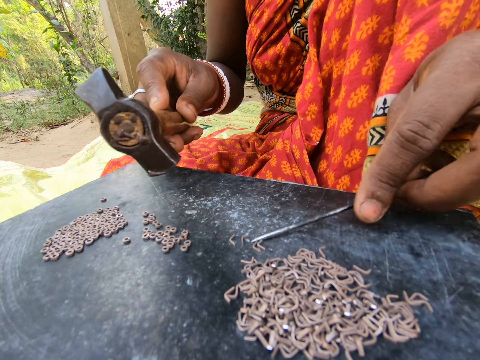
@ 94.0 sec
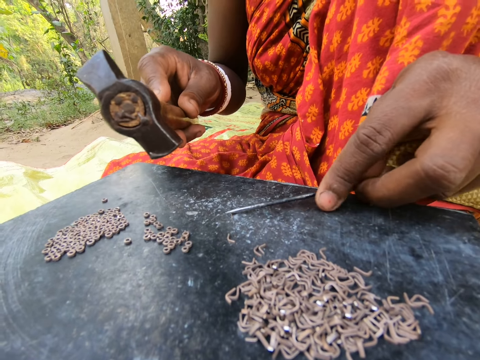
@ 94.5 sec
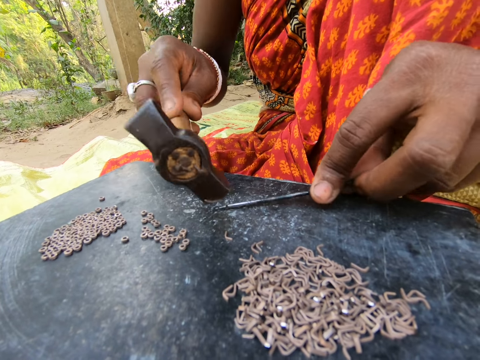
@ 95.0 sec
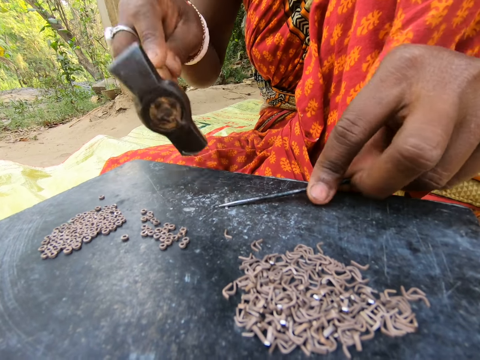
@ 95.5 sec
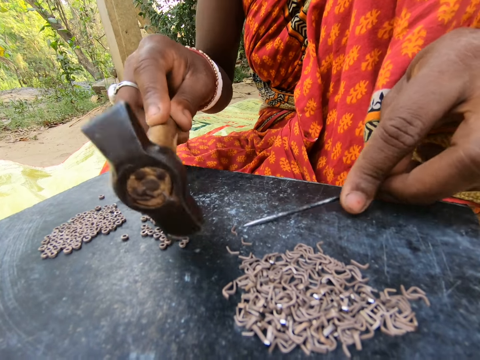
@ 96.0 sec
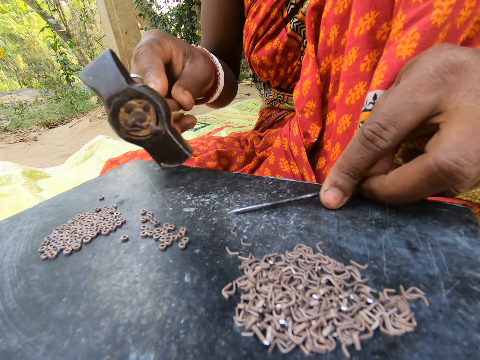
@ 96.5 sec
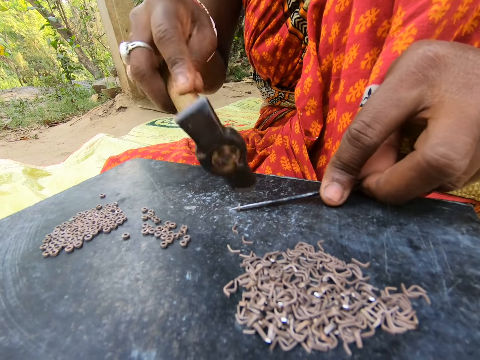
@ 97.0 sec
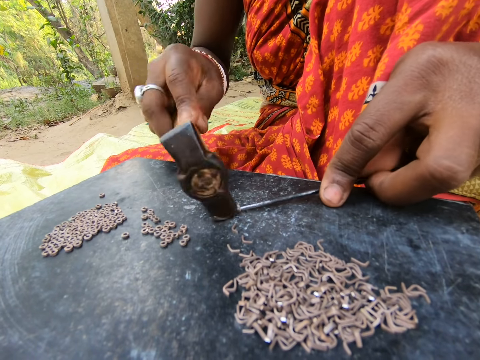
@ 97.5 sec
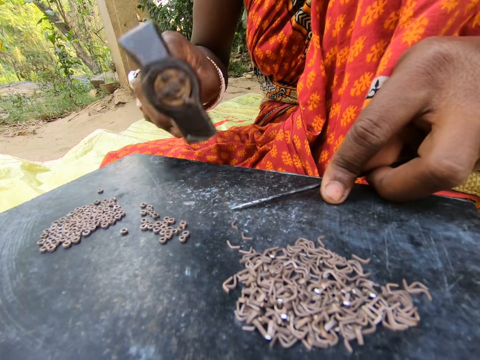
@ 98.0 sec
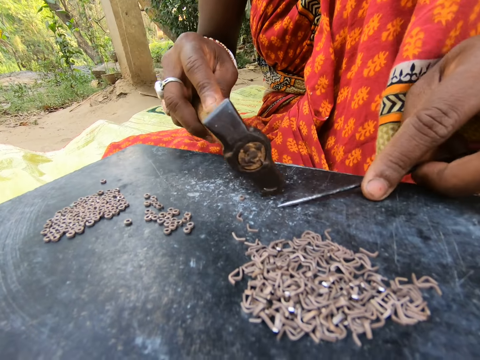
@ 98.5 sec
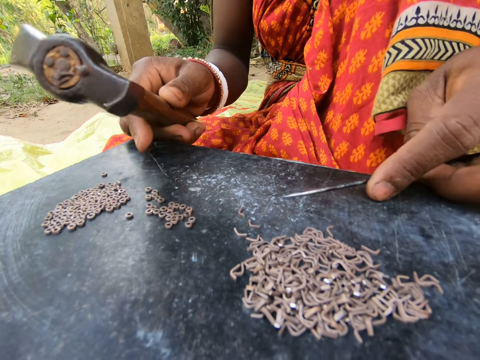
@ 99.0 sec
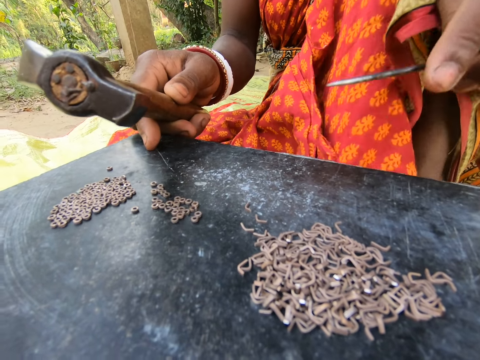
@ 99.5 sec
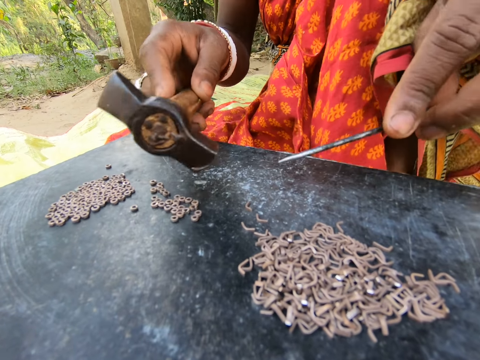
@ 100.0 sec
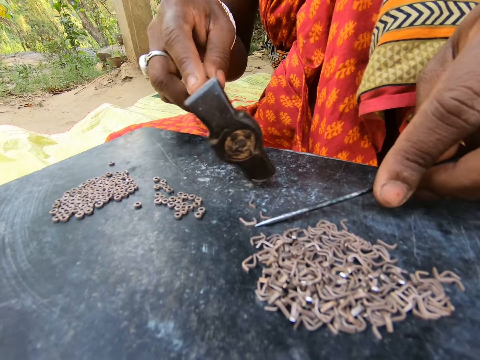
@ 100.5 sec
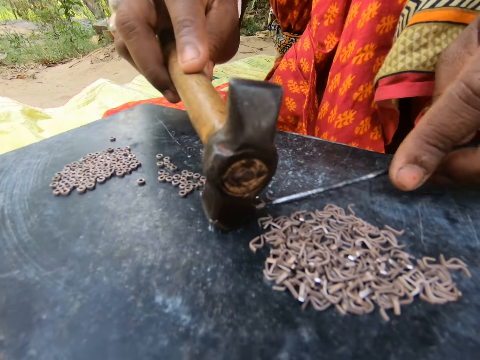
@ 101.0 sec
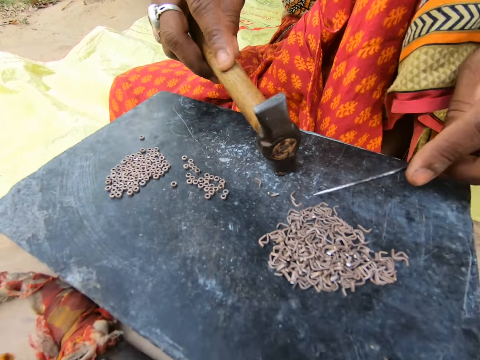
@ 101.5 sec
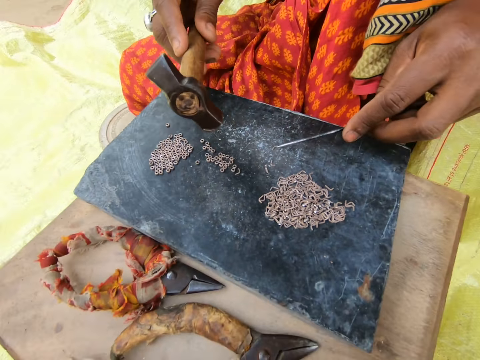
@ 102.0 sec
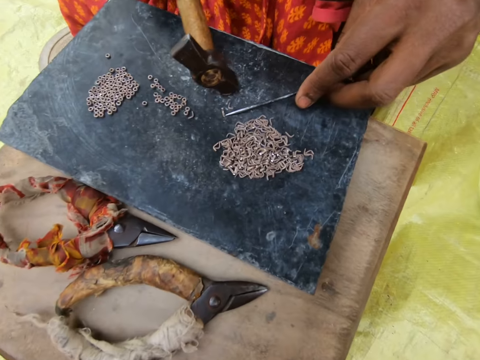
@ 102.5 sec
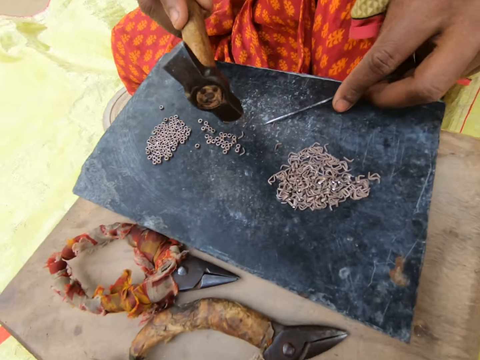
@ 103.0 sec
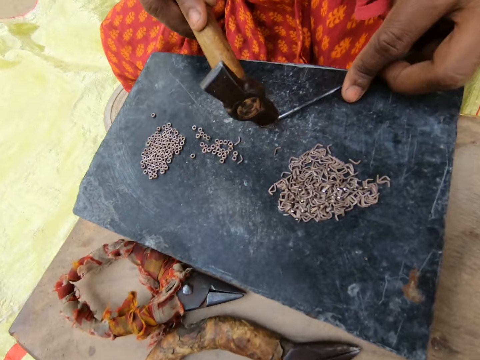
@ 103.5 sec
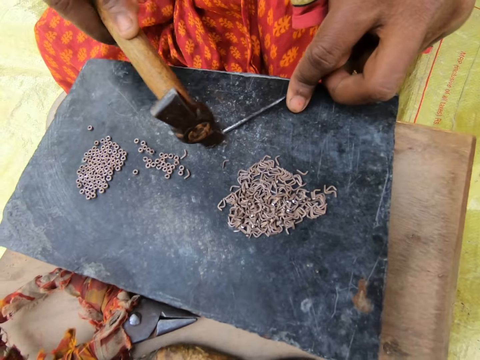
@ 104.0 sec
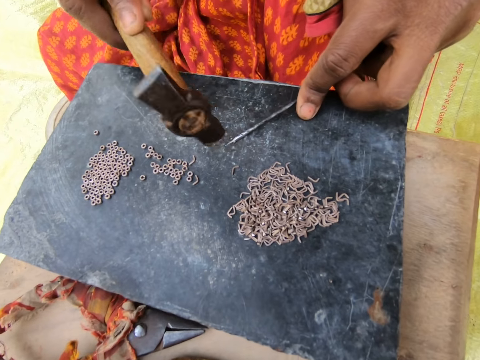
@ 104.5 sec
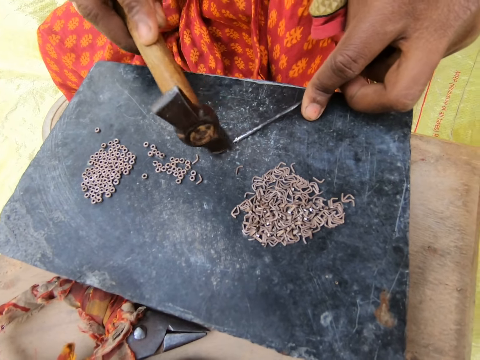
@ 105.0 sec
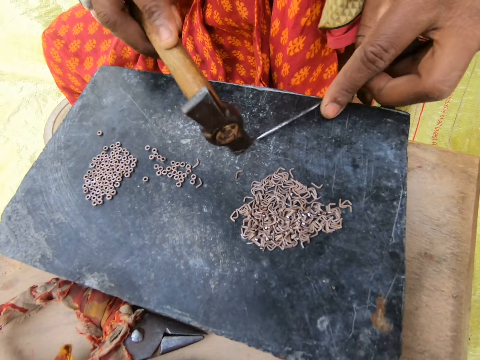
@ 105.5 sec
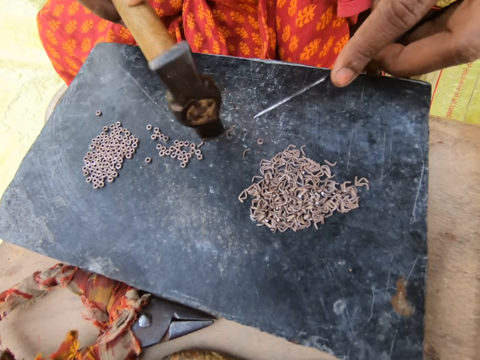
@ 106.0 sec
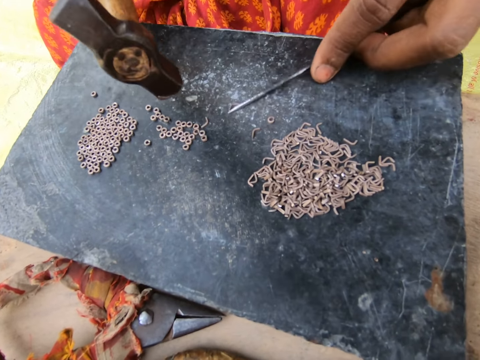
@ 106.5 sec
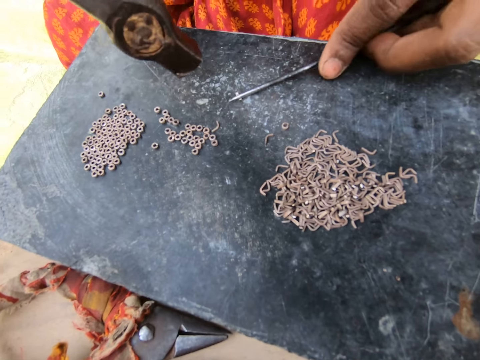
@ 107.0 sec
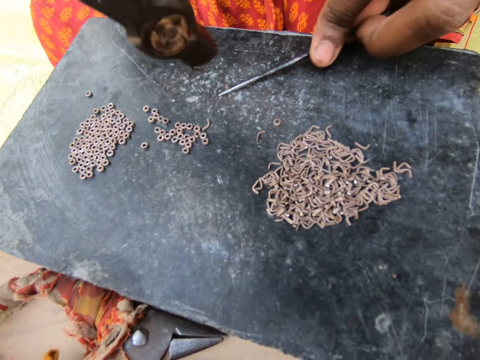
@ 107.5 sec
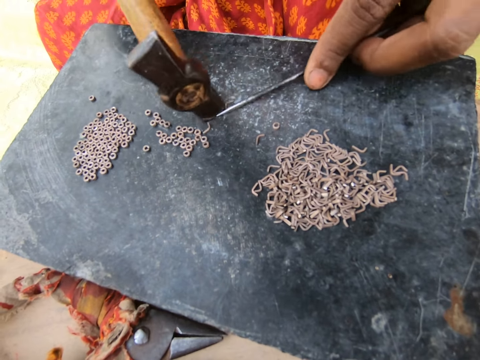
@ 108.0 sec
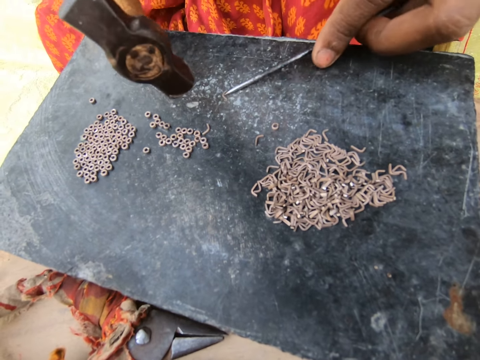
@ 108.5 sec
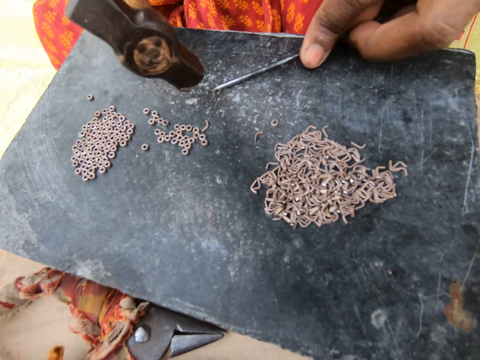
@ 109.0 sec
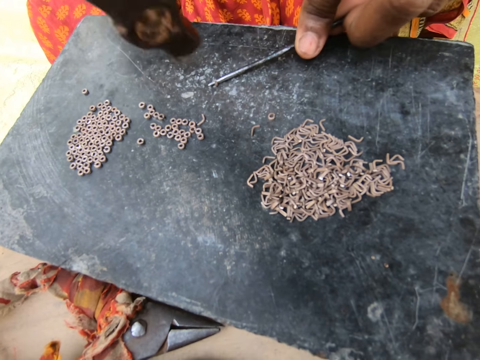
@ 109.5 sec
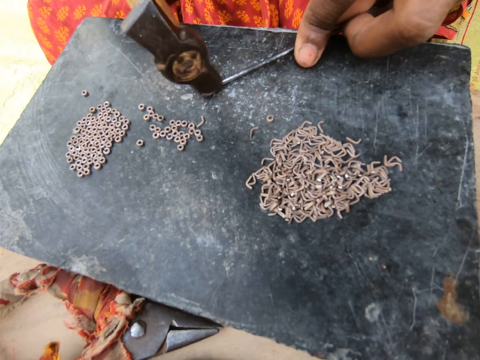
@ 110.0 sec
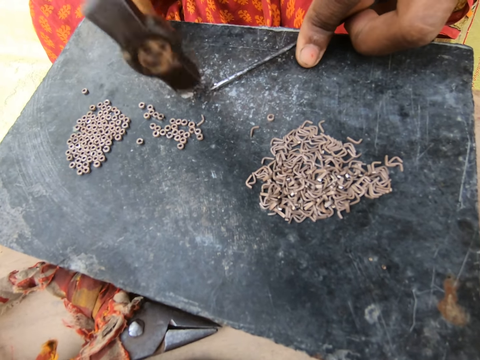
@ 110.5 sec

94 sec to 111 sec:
A woman moves pieces of metal on the board. The woman hits a metal with a hammer. The woman moves the pieces of metal on the board. The woman hits the metal with the hammer. The woman moves around. The camera wearer fixes the camera on the head. They look around. The woman moves the pieces of metal on the board. The woman hits the metal with the hammer. The woman moves the pieces of metal on the board. The woman hits the metal with the hammer. The woman moves a piece of metal on the board. The woman hits the metal with the hammer.

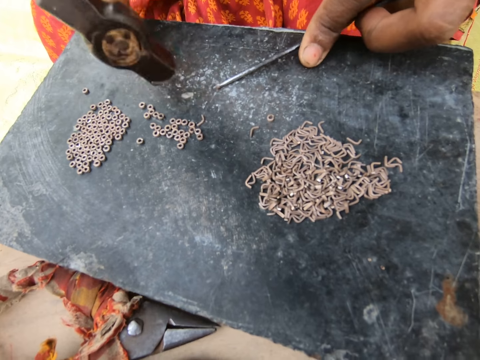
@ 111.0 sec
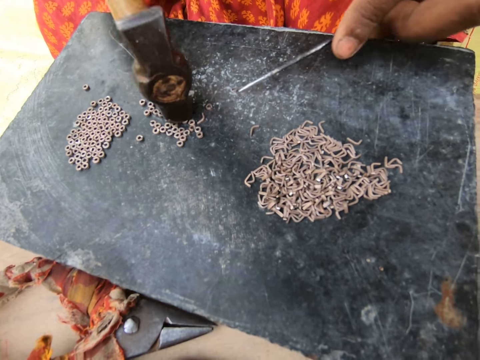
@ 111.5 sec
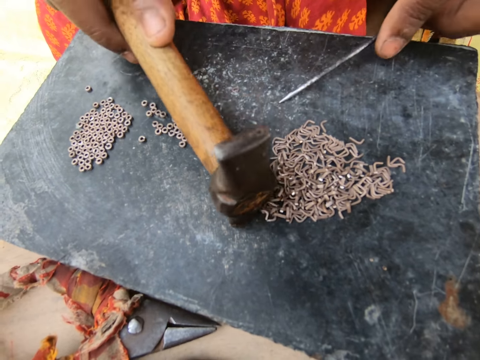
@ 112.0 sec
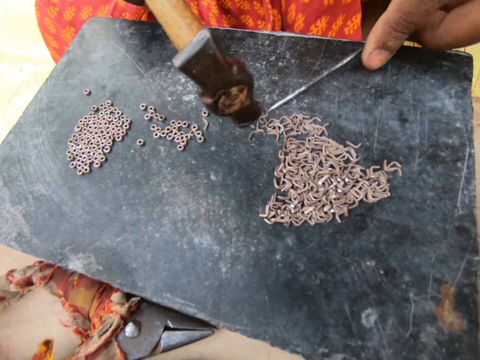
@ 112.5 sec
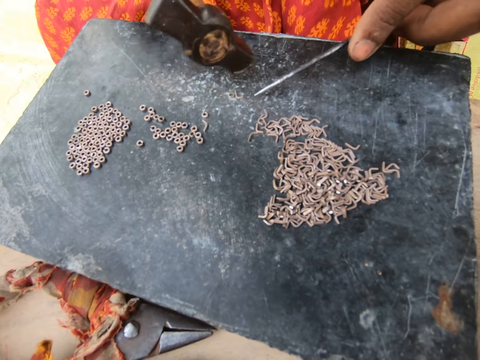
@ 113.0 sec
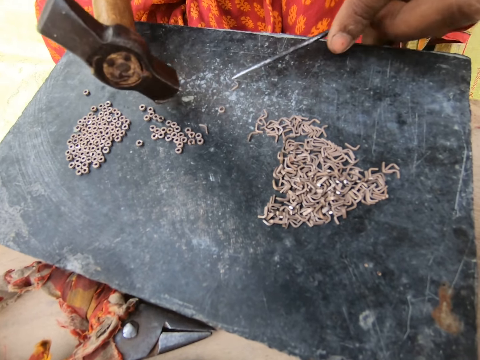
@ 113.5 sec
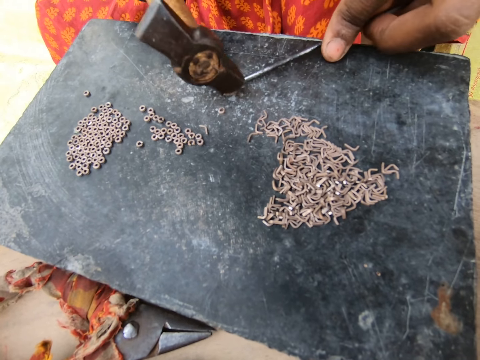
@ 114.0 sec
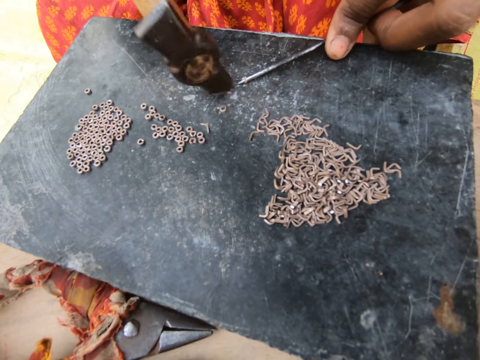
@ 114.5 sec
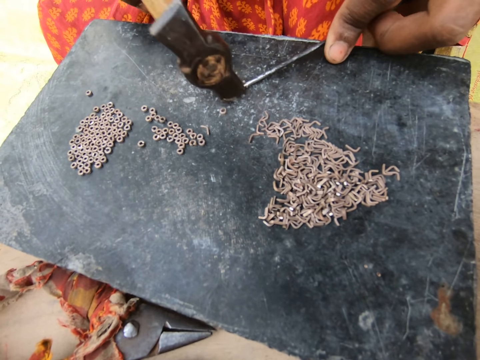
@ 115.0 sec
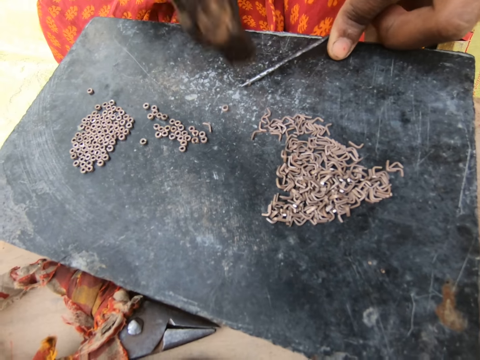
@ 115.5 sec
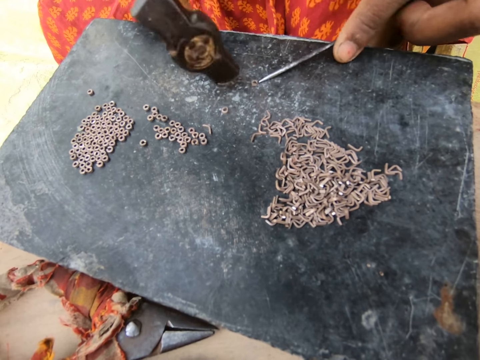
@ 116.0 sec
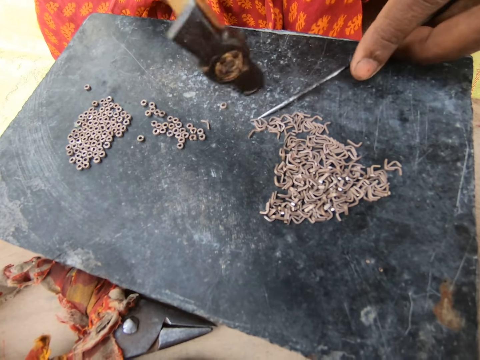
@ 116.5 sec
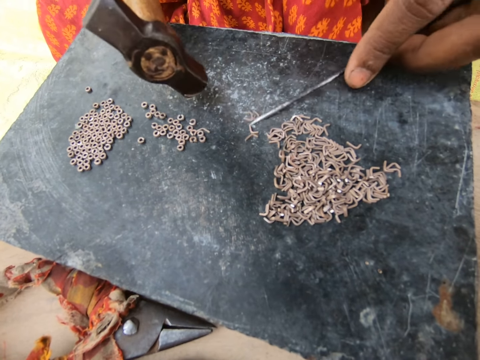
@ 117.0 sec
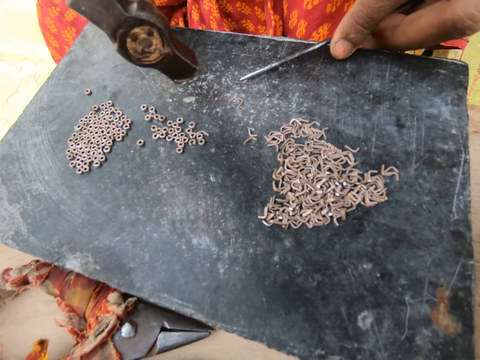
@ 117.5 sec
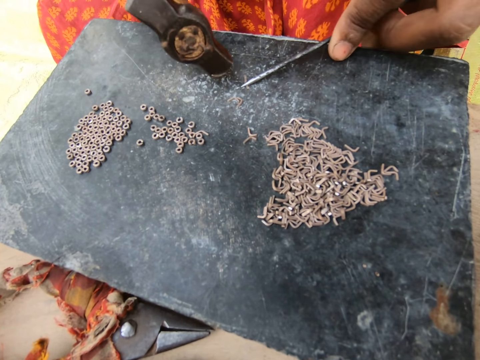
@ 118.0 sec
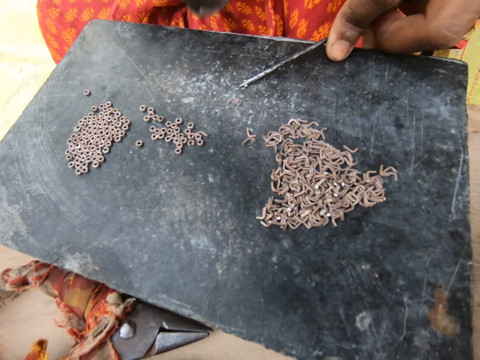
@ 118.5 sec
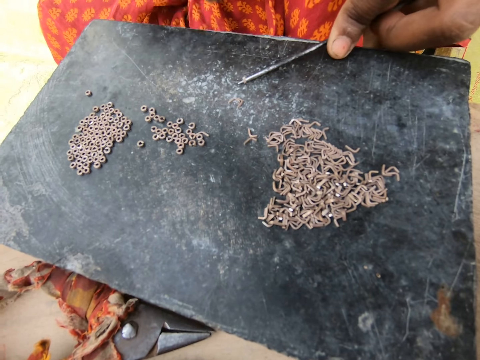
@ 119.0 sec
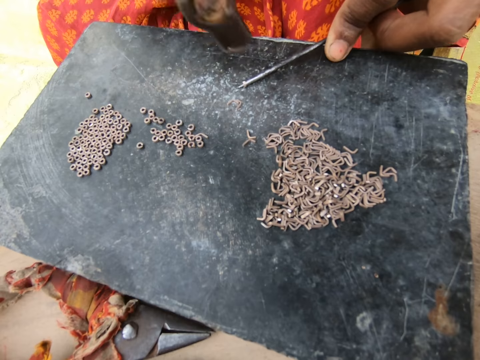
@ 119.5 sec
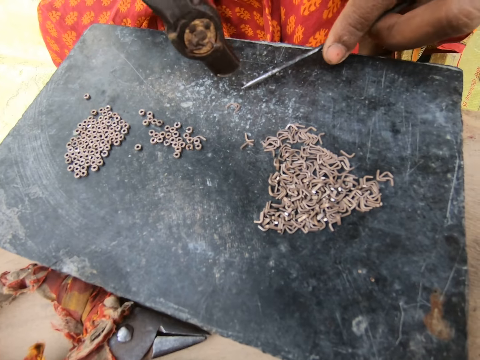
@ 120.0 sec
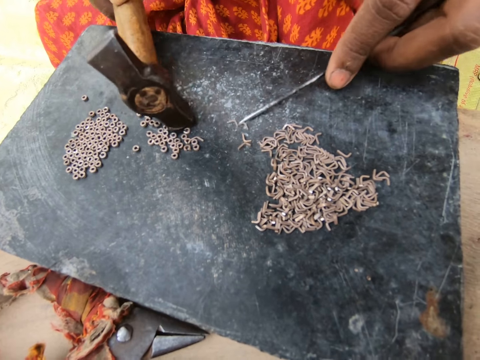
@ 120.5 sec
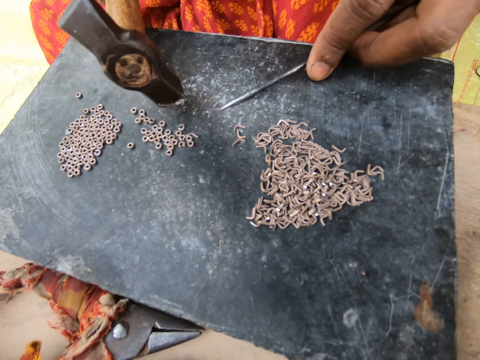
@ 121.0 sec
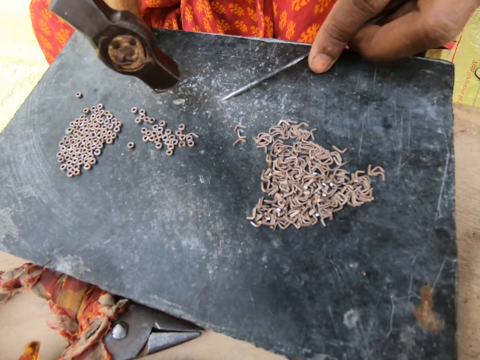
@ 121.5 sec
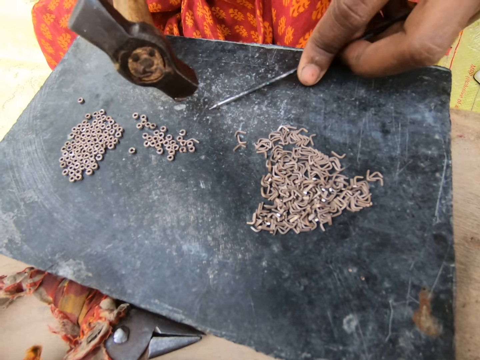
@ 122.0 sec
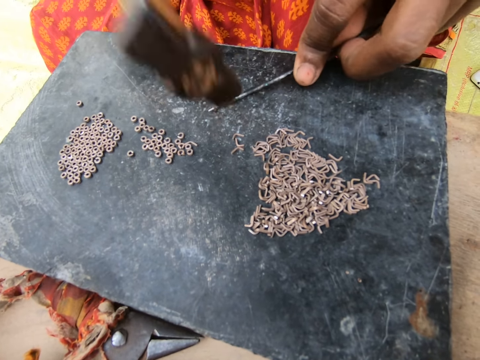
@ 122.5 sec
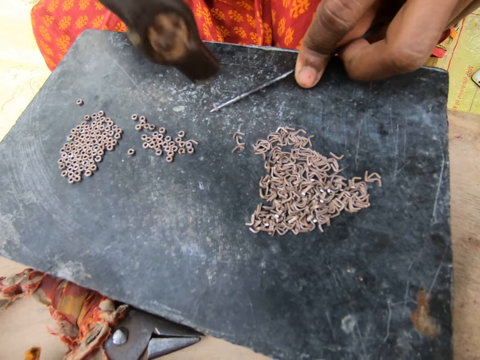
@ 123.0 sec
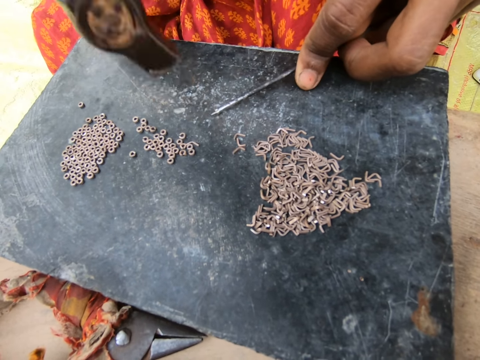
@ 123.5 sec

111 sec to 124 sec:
A woman moves pieces of metal on the board. The woman hits a metal with a hammer. The woman moves the pieces of metal on the board. The woman hits the metal with the hammer. The woman moves the pieces of metal on the board. The woman hits the metal with the hammer.
